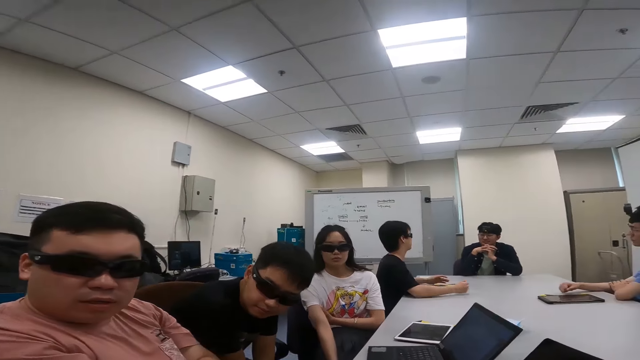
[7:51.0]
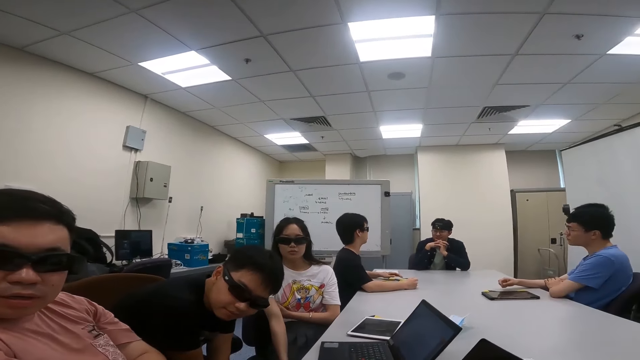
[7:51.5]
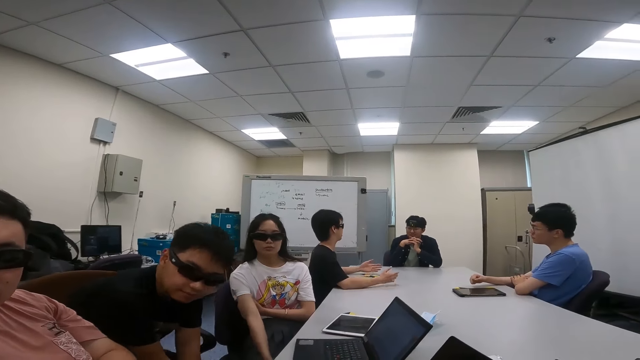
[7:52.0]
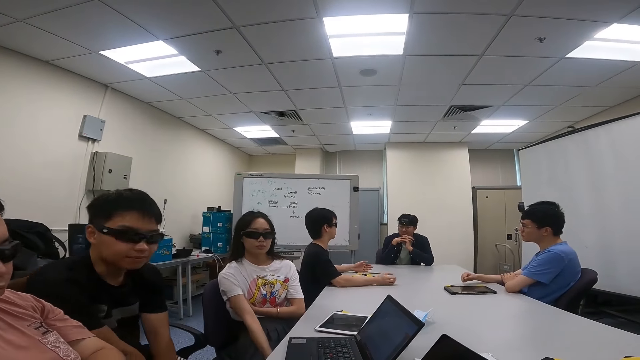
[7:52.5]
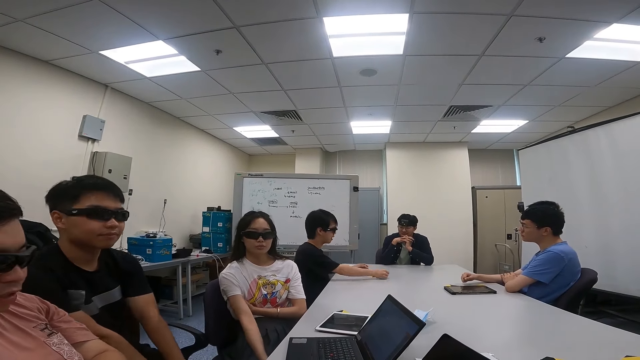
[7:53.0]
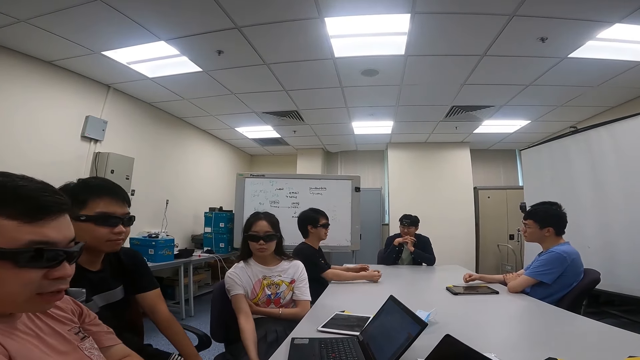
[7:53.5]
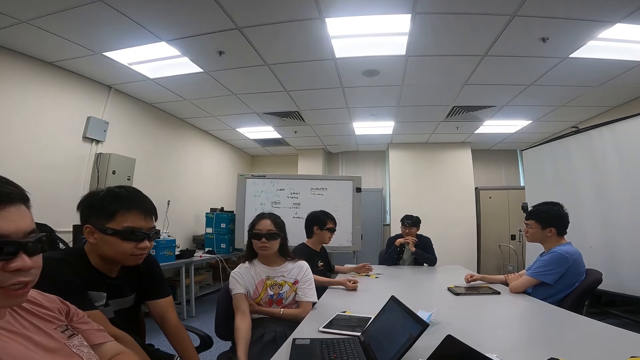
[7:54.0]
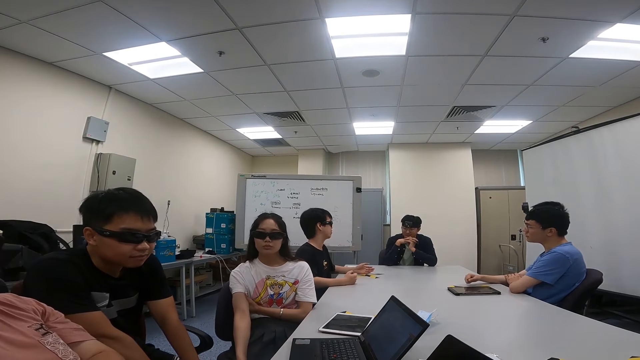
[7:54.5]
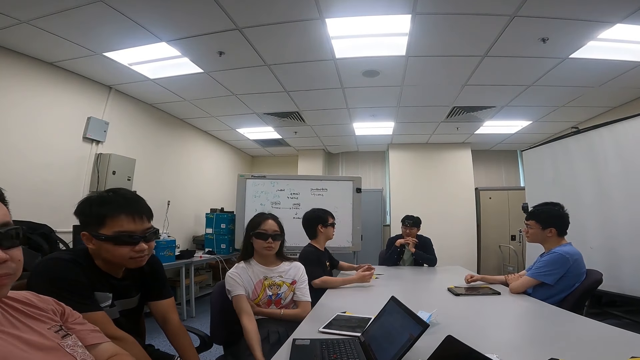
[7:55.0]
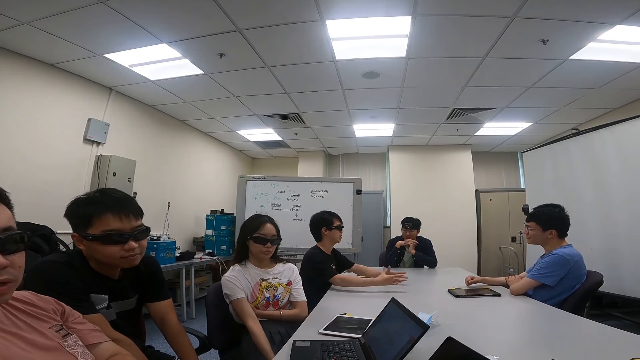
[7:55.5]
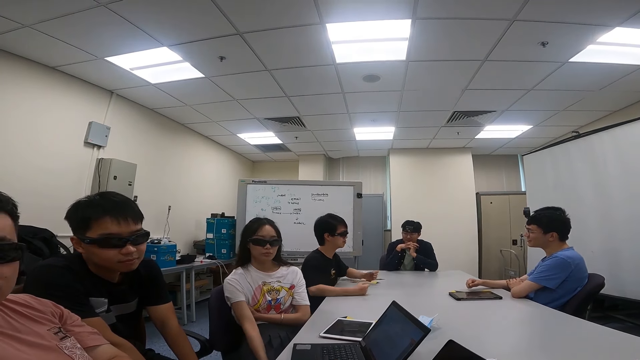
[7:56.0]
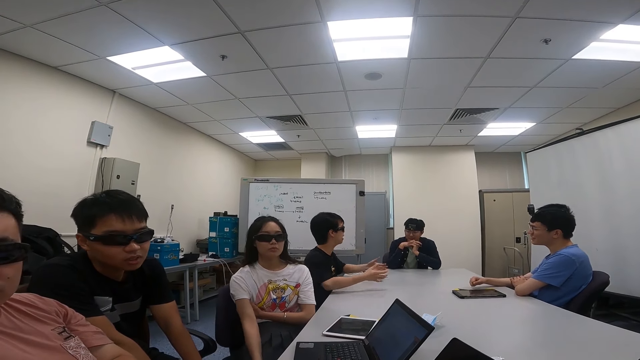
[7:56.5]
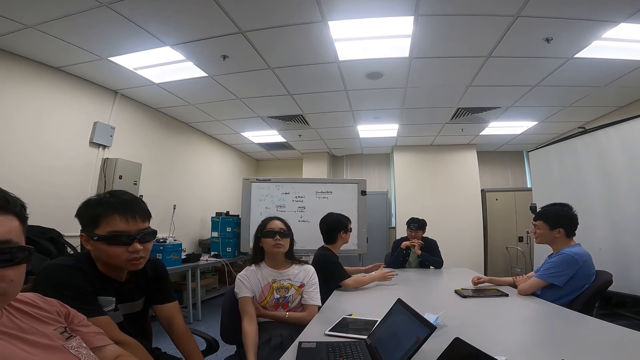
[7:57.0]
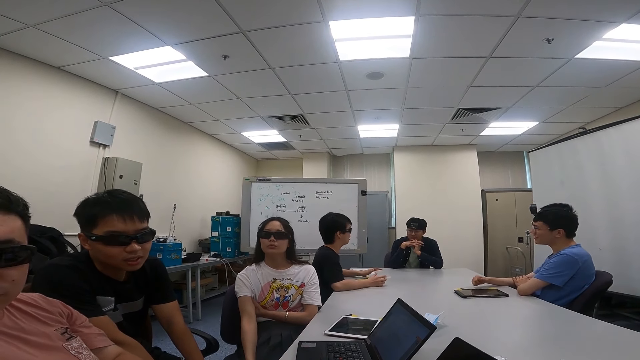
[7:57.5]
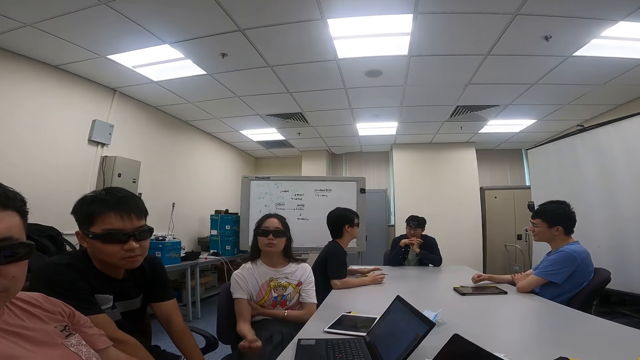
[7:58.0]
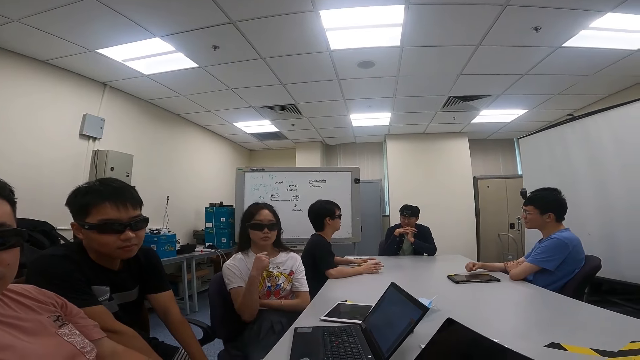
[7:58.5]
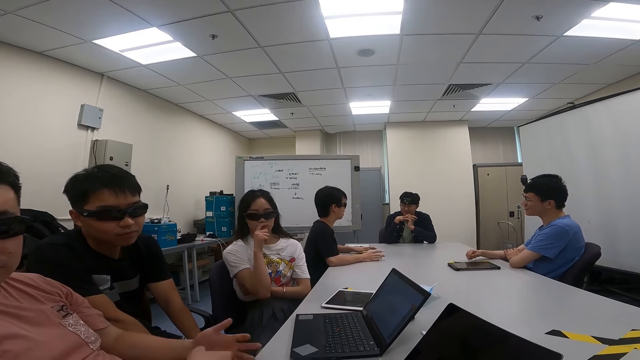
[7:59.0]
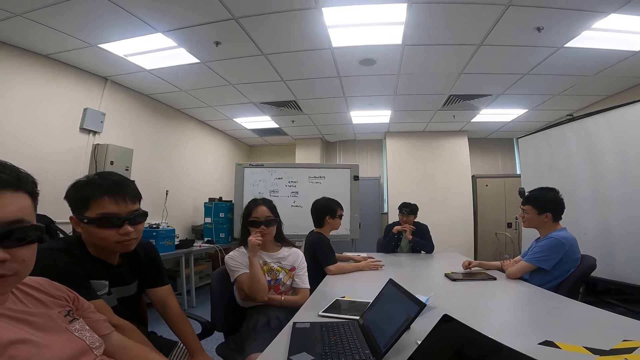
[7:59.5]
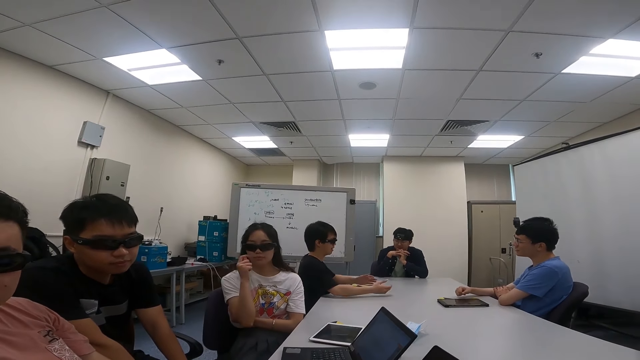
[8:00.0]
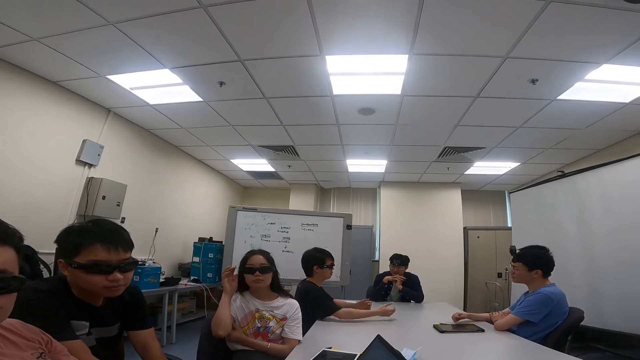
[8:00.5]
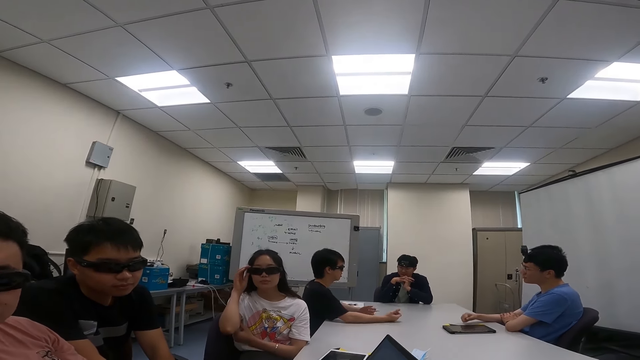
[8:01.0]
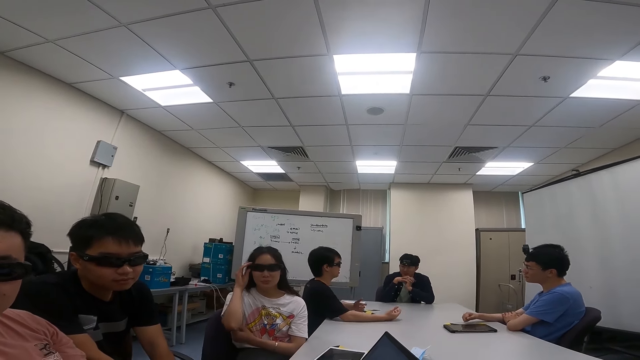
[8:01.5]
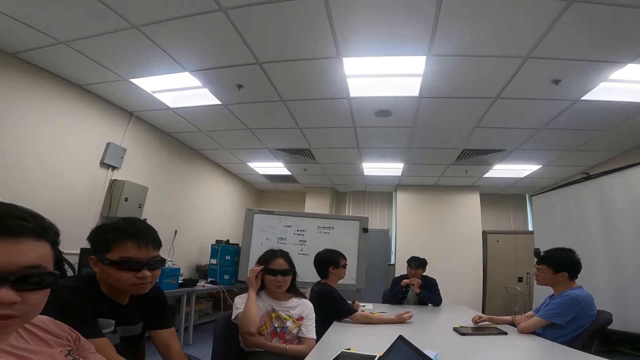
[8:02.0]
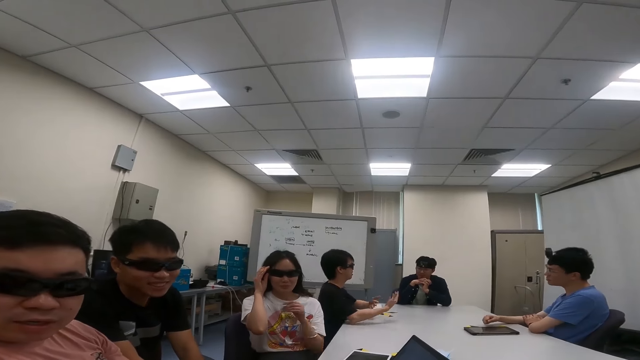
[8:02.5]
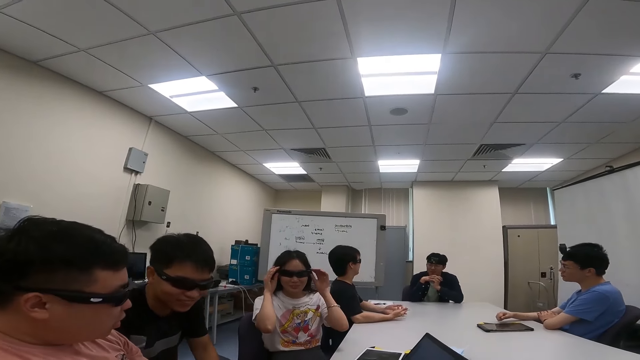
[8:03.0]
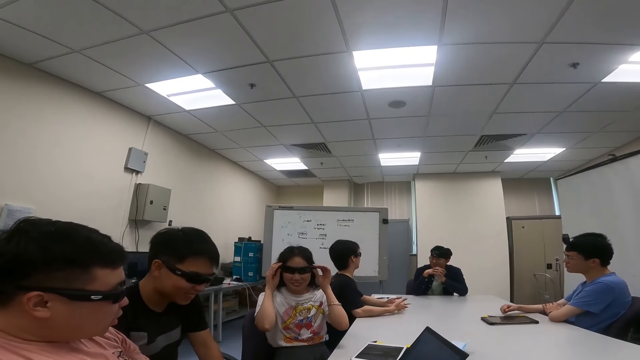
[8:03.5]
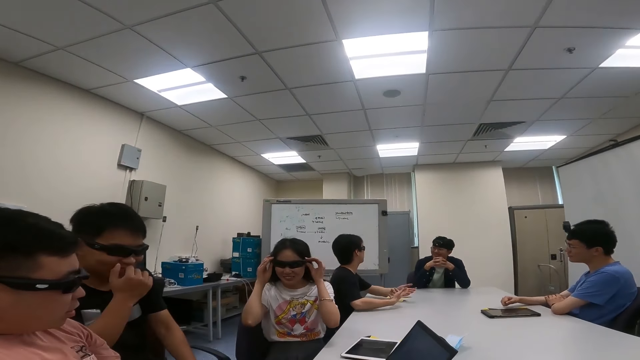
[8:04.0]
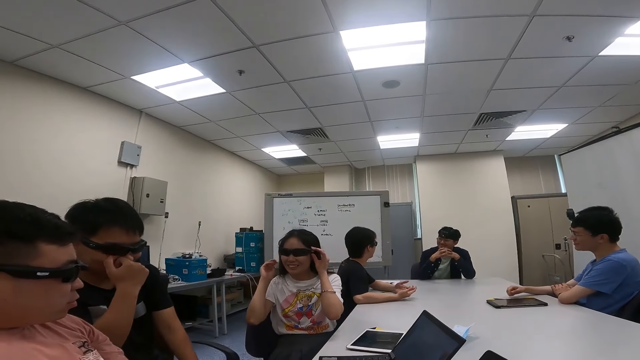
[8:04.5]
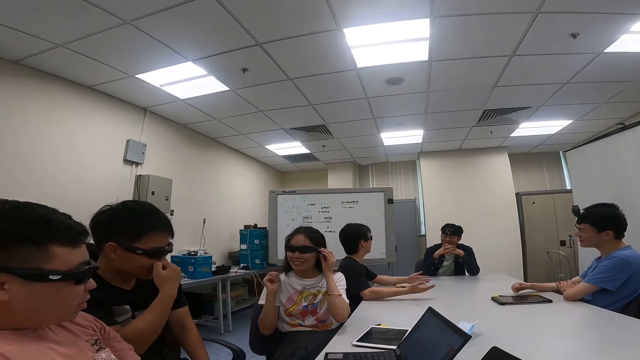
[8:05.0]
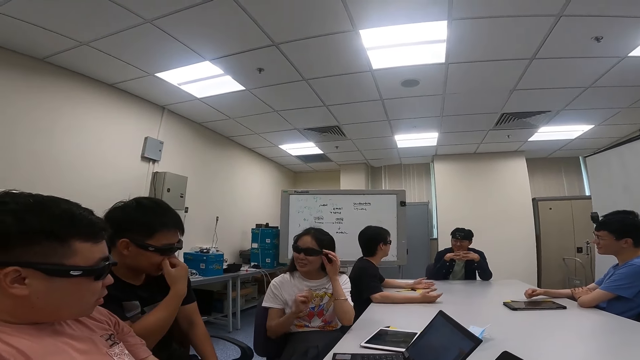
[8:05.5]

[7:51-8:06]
A woman talks to the camera wearer. She touches her nose and touches the goggles. The woman adjusts her shades as they converse.

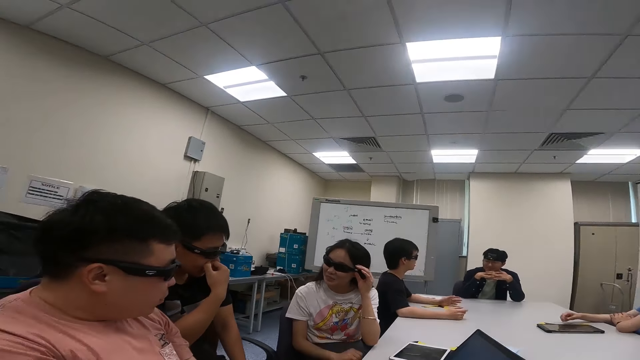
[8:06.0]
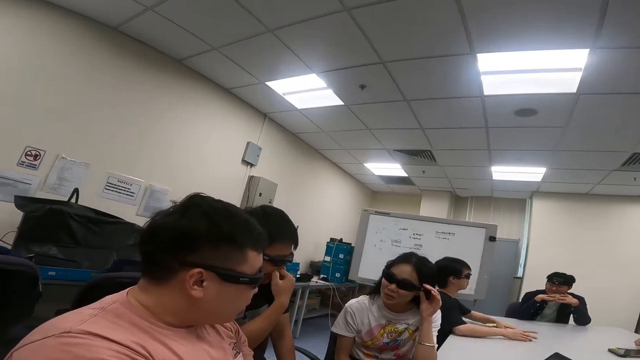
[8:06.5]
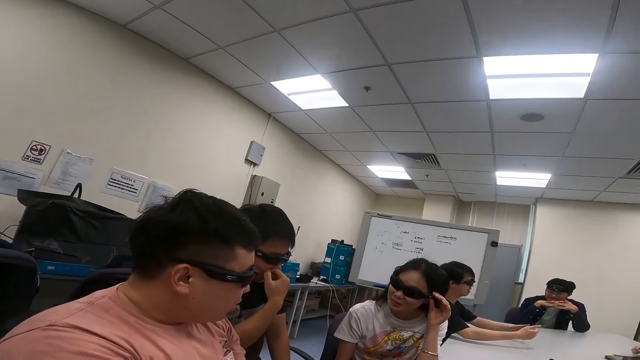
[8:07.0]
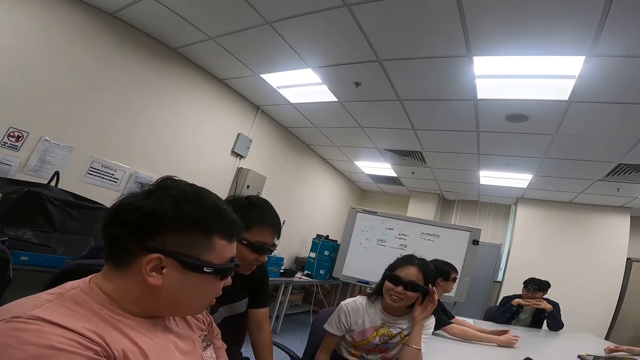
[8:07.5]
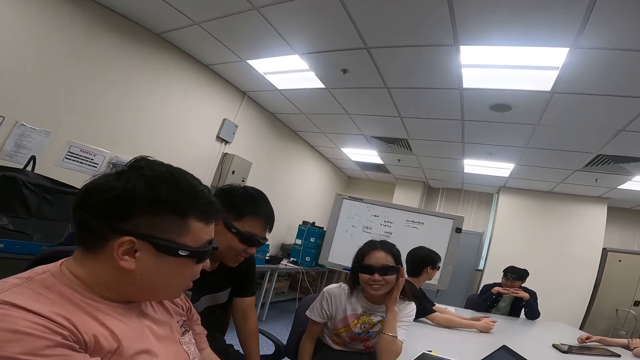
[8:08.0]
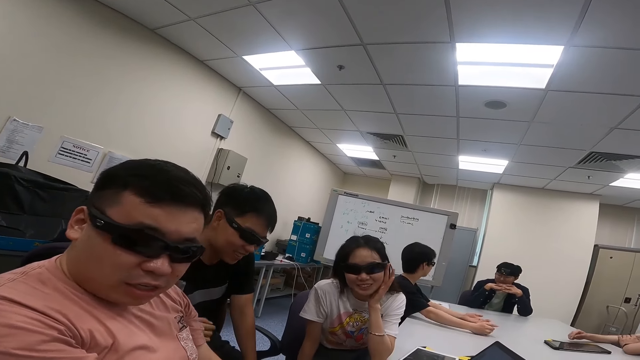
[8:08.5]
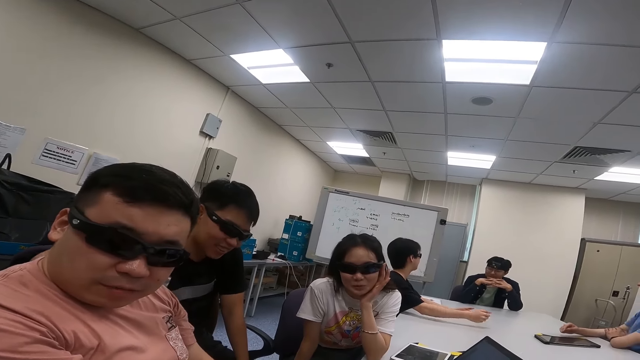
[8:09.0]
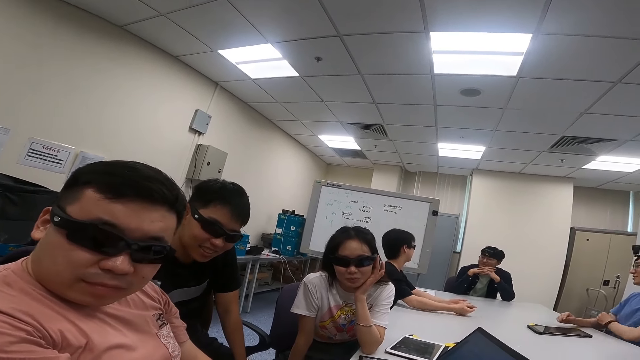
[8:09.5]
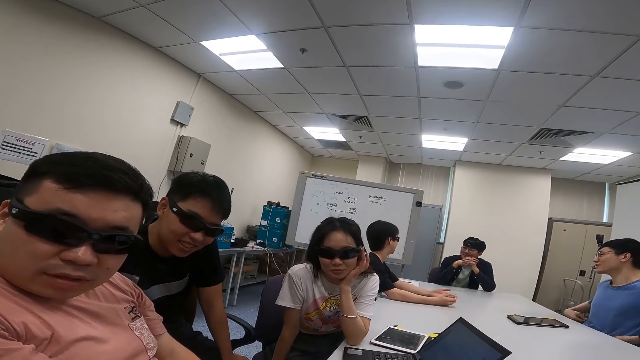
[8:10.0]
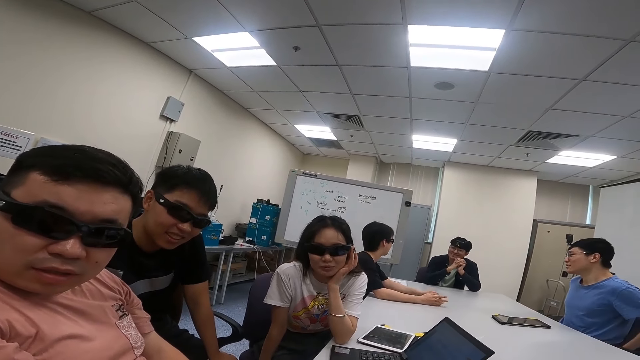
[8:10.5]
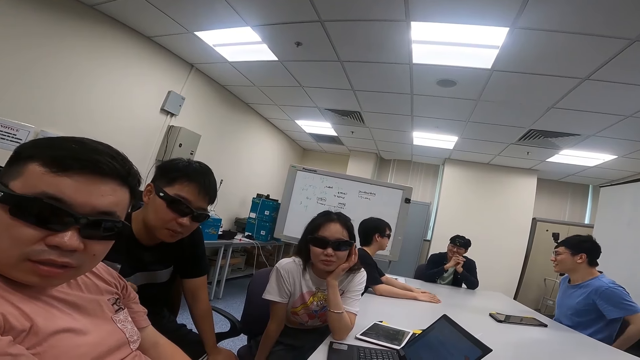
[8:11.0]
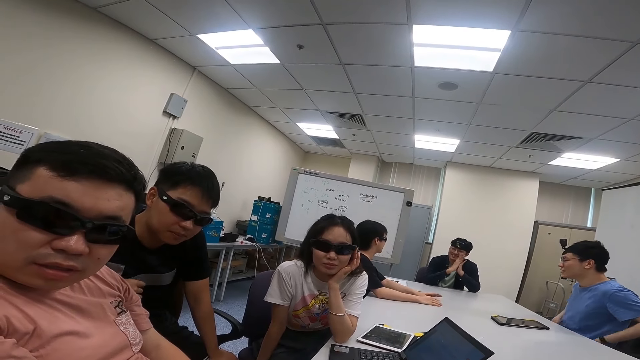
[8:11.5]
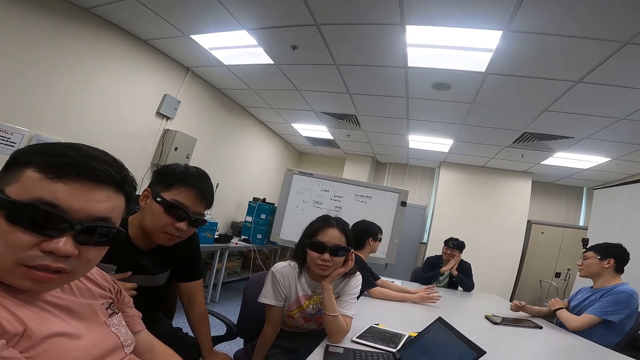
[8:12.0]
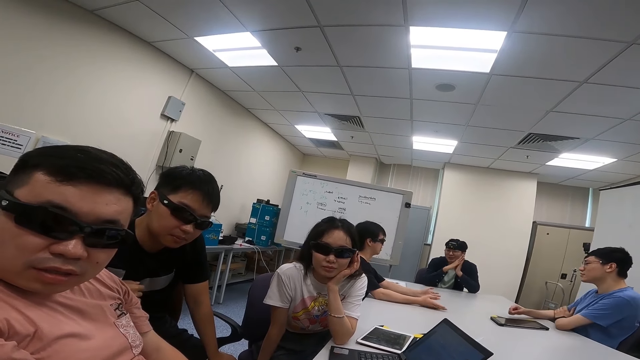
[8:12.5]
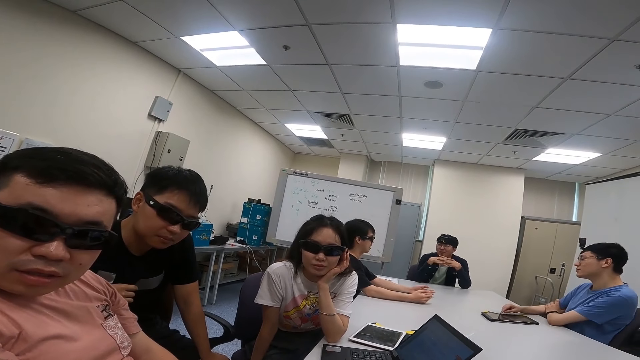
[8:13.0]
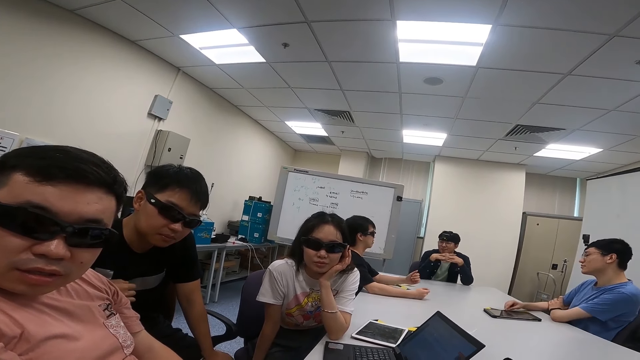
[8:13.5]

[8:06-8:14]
The camera wearer talks to three people.
